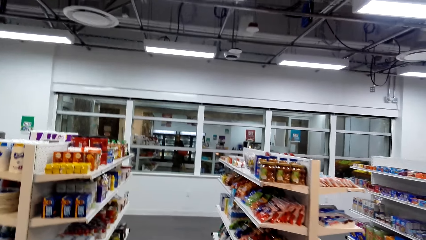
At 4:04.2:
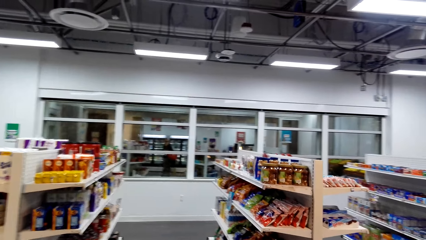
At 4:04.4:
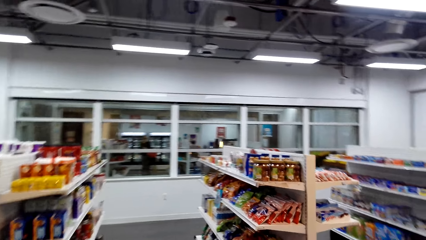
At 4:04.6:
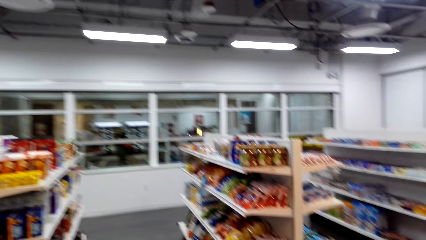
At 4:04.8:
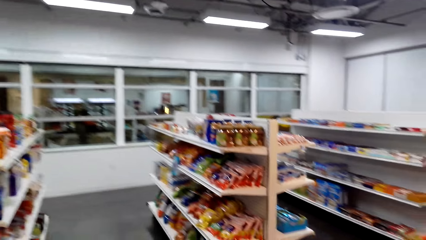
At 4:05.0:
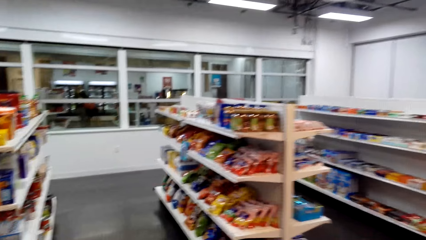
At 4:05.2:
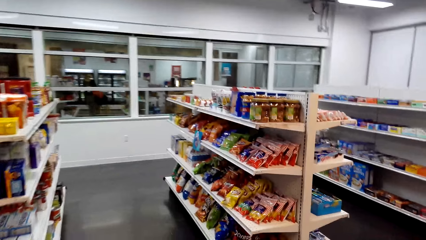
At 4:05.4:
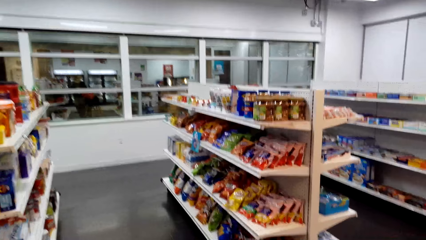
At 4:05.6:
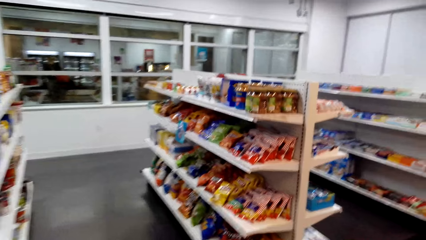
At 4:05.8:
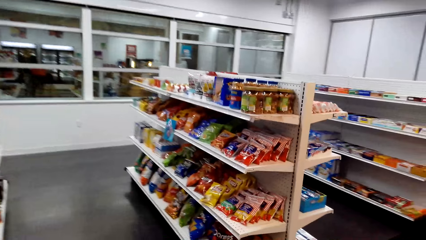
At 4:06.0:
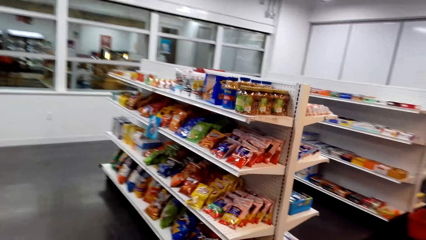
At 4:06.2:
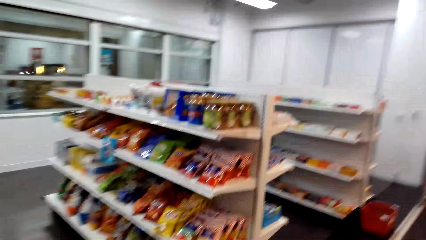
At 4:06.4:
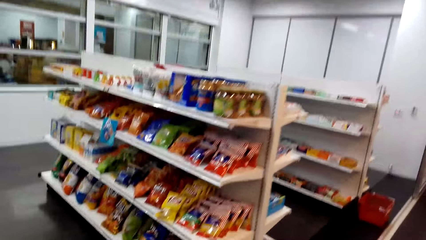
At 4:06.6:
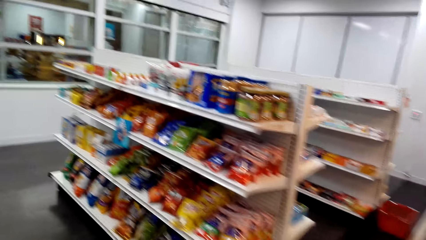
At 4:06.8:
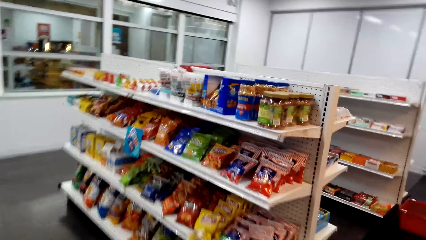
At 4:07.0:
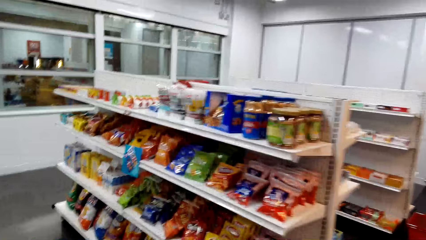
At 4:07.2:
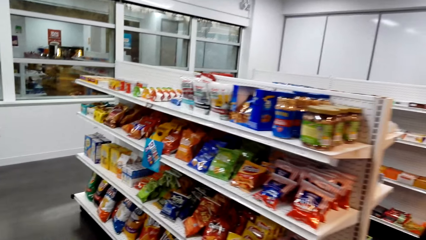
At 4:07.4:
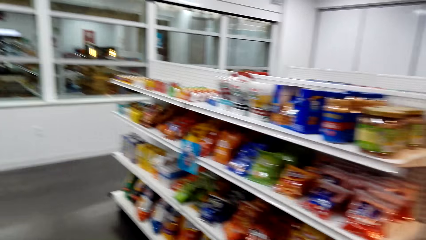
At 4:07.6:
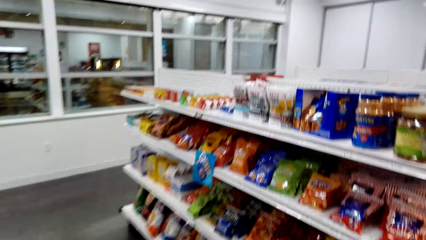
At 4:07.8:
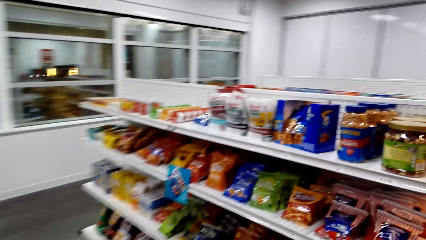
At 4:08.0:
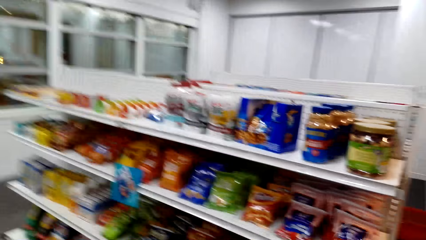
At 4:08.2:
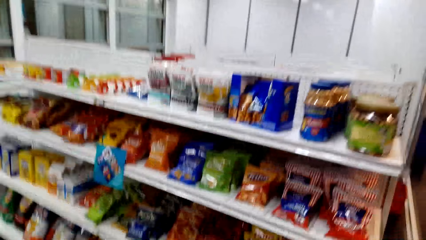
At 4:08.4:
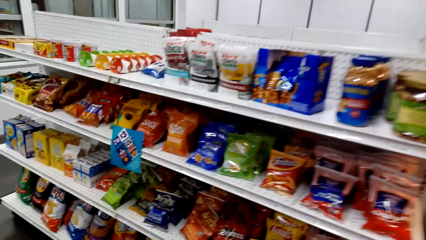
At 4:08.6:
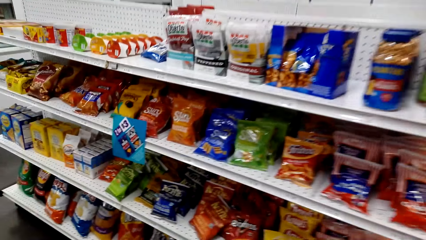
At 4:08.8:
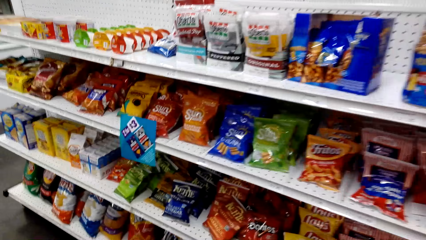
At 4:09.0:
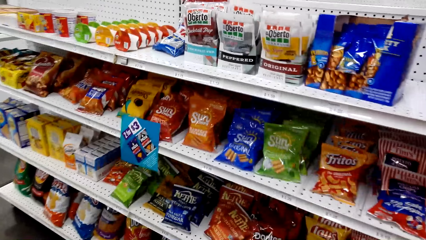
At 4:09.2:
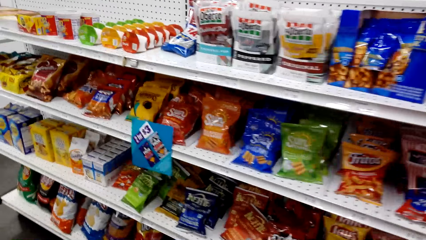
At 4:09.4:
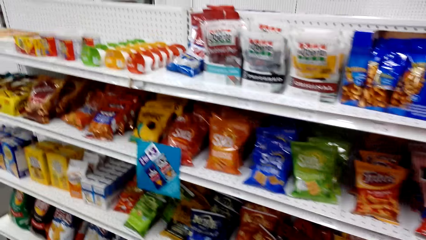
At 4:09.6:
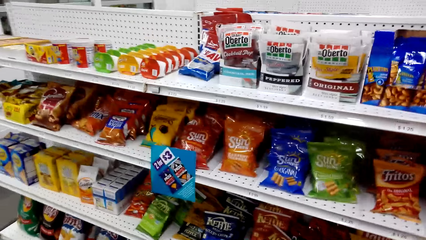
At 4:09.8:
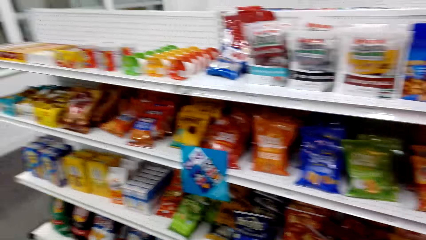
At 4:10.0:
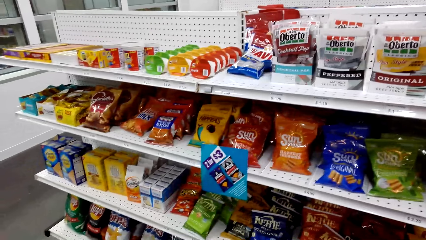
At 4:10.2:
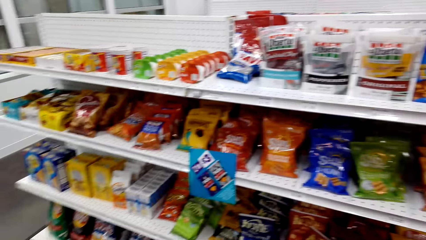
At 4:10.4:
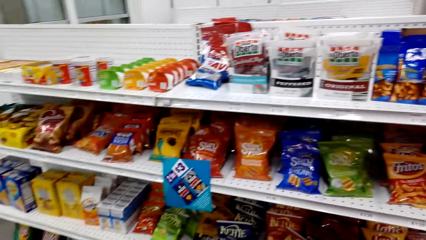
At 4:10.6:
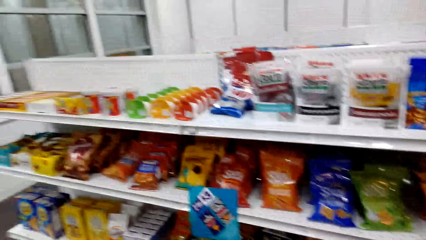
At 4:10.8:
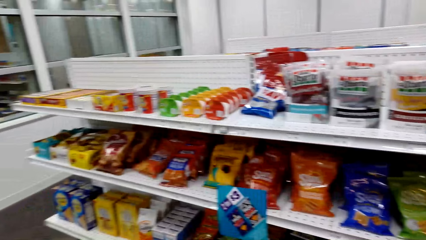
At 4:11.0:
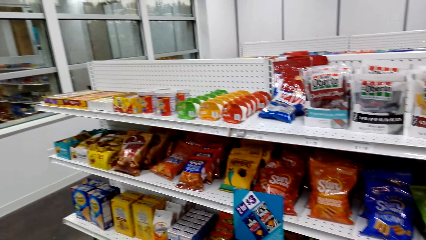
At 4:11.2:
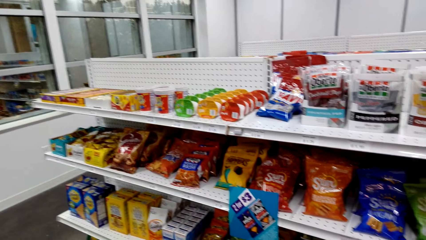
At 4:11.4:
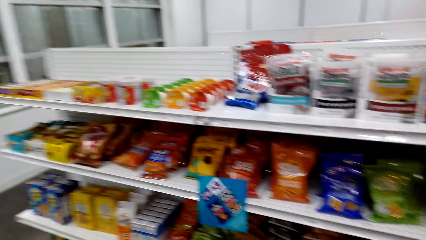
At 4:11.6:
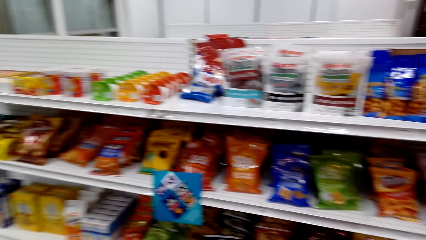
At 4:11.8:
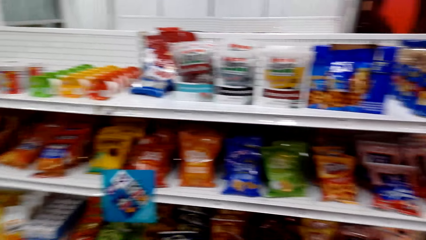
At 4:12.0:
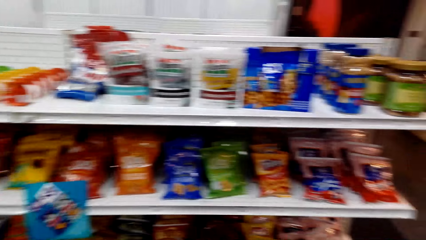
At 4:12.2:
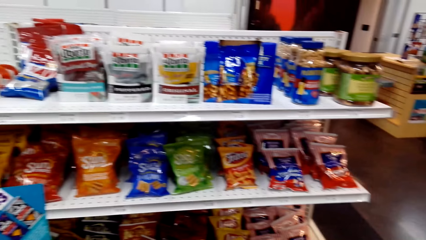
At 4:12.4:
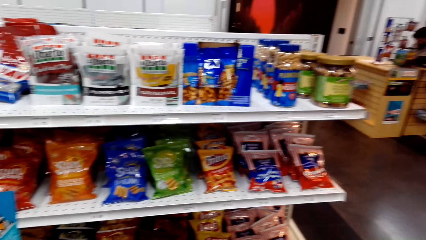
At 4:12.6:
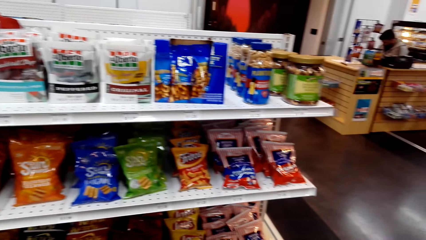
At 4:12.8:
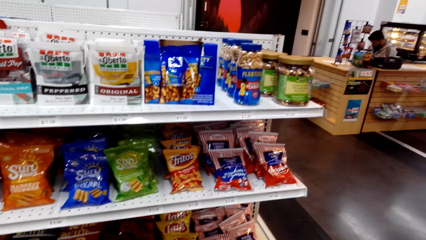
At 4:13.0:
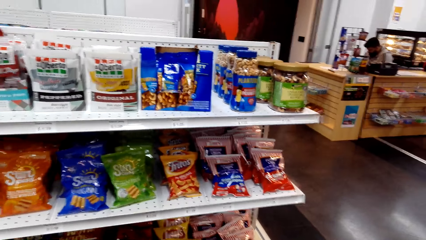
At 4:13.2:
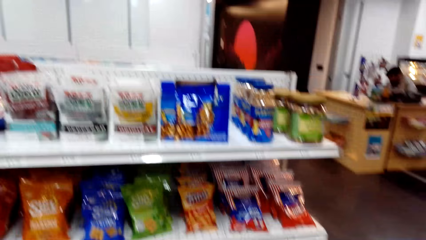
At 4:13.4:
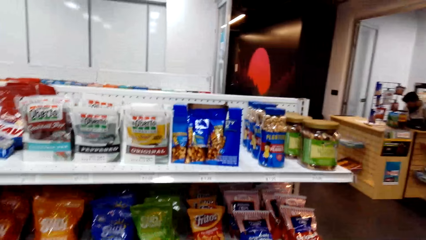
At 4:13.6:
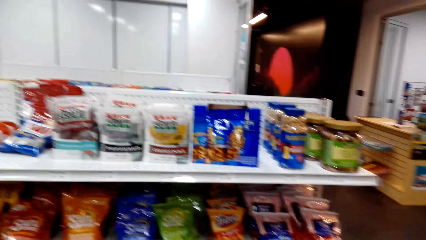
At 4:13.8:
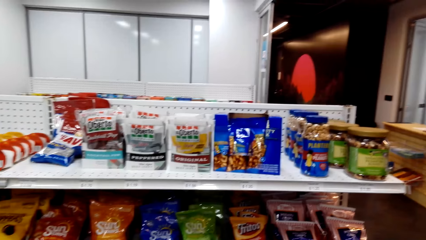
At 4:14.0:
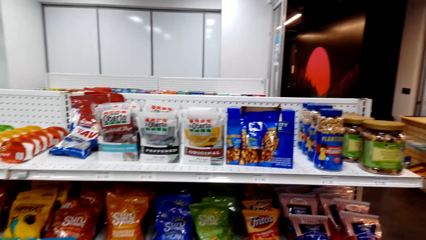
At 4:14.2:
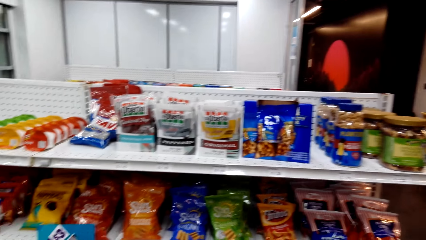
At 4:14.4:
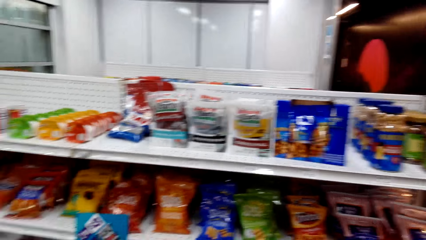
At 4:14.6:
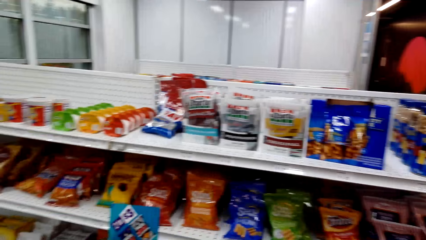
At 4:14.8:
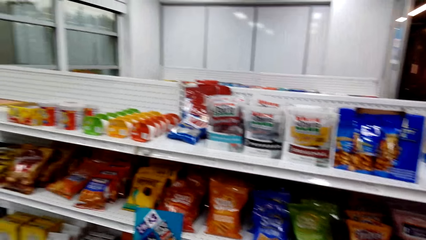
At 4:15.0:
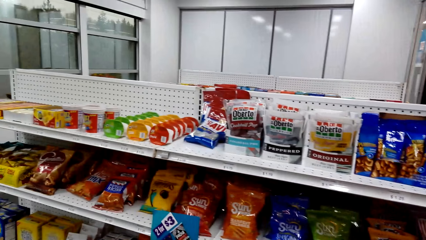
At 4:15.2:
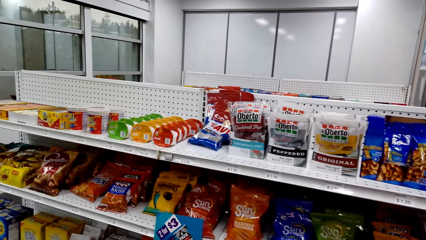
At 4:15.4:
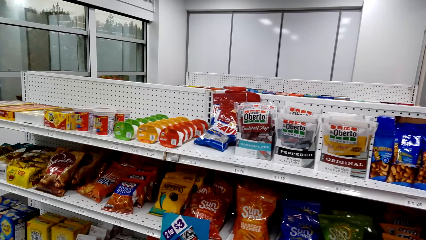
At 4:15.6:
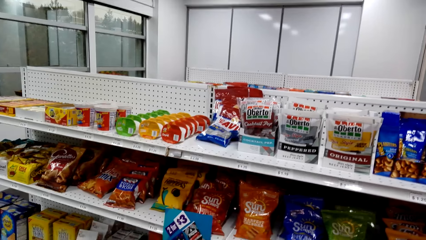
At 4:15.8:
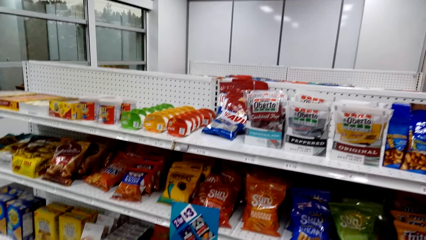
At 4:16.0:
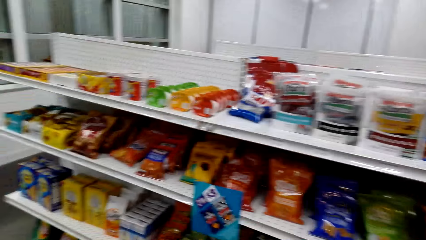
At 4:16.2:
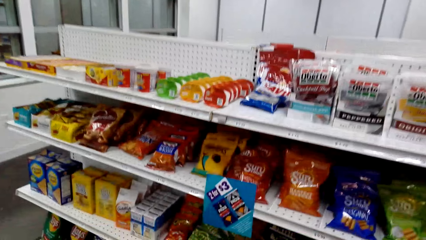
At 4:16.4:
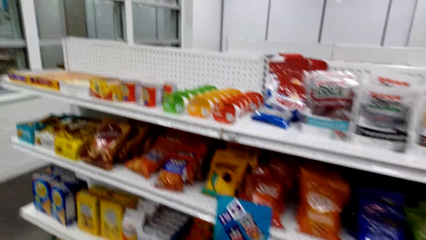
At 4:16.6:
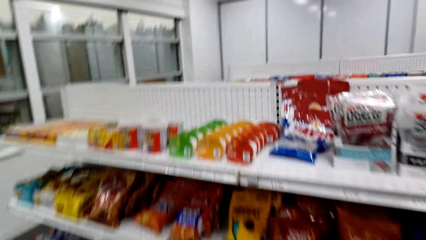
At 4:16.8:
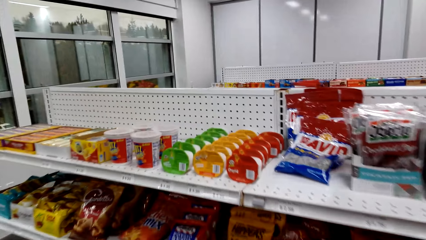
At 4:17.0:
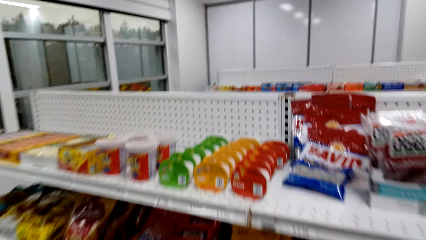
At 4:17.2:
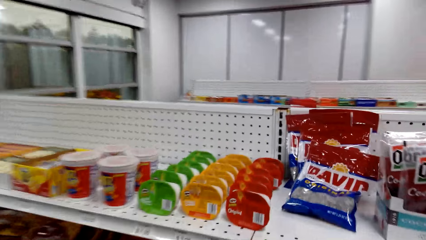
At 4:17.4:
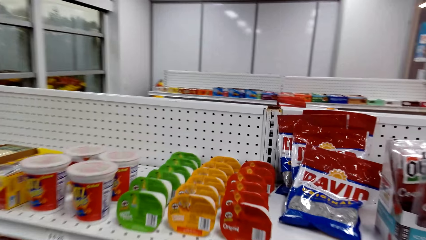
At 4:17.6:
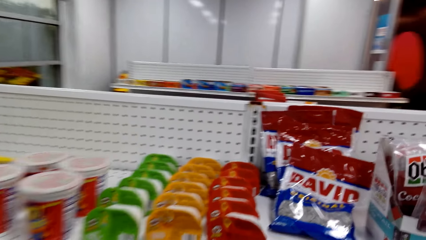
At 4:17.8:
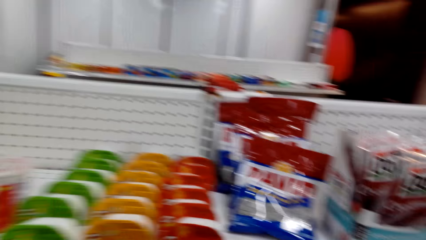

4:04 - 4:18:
The camera wearer walks and talks to the woman. They look at the items on the shelf. They look at the items on the shelf again. They stop walking and talk to the woman. They look at the items on the shelf. They walk and talk to the woman.

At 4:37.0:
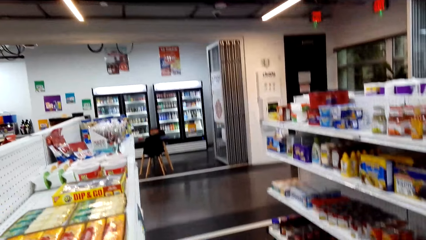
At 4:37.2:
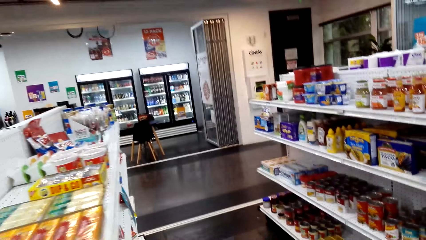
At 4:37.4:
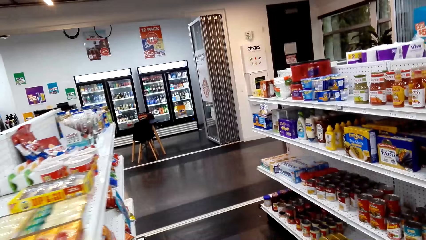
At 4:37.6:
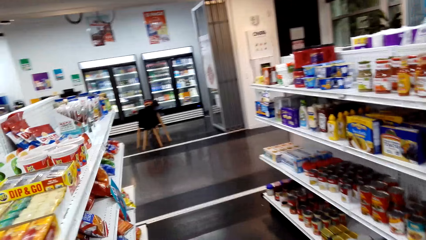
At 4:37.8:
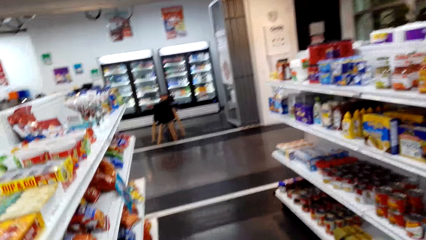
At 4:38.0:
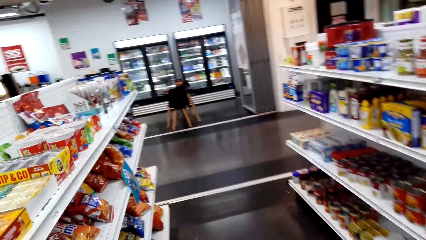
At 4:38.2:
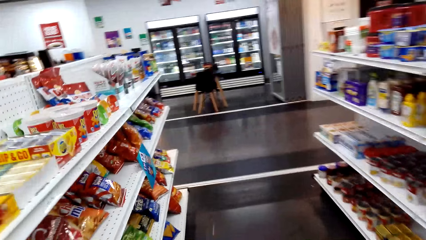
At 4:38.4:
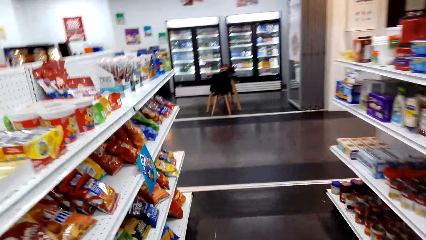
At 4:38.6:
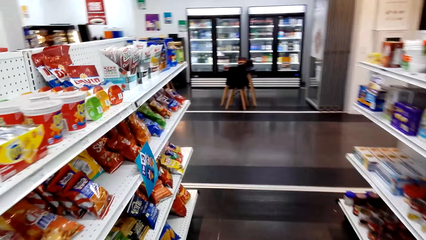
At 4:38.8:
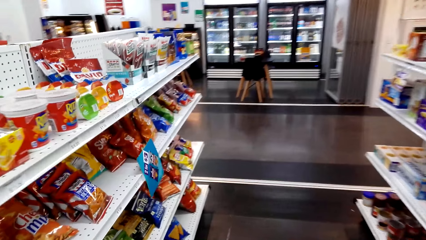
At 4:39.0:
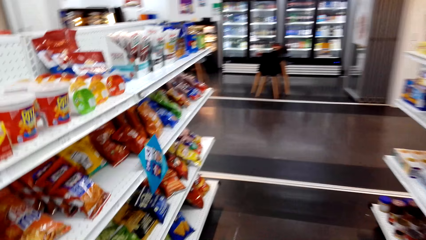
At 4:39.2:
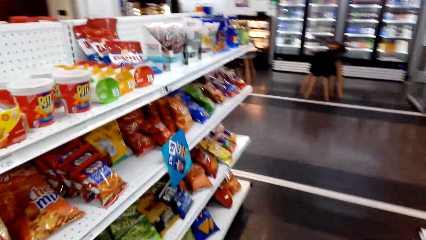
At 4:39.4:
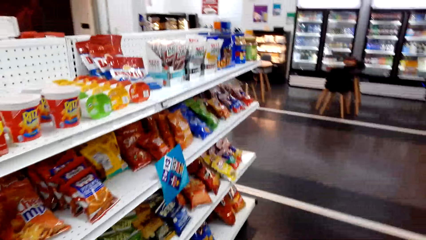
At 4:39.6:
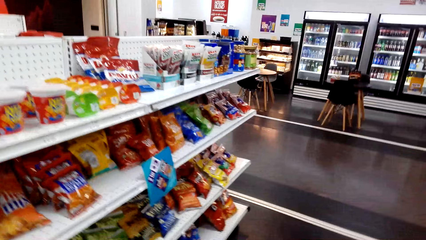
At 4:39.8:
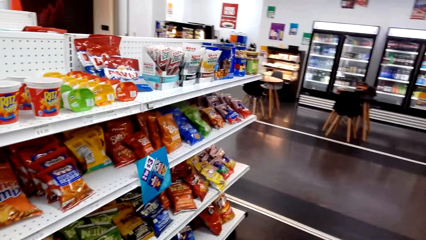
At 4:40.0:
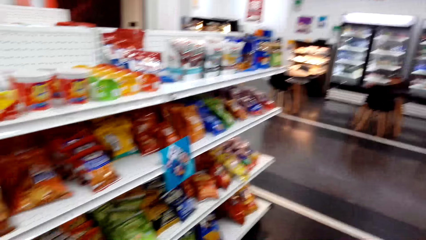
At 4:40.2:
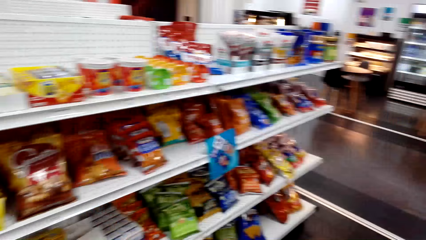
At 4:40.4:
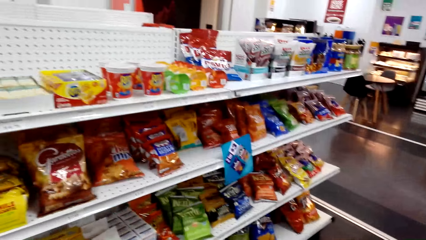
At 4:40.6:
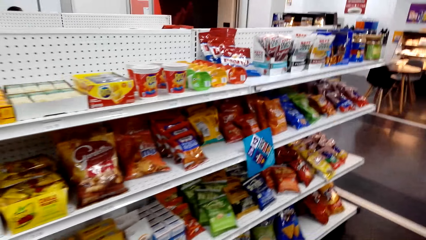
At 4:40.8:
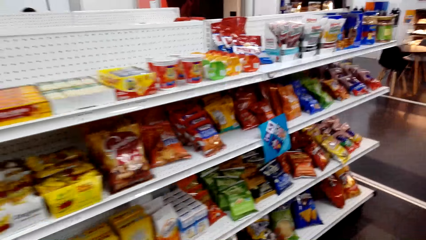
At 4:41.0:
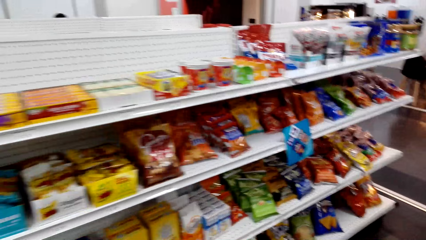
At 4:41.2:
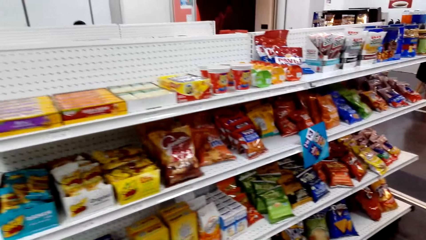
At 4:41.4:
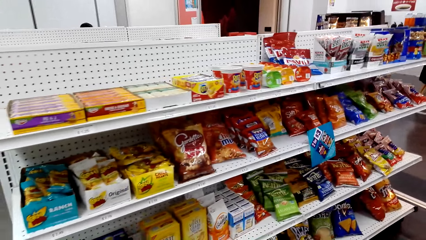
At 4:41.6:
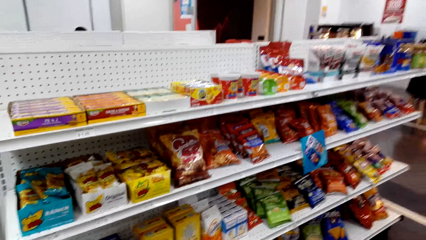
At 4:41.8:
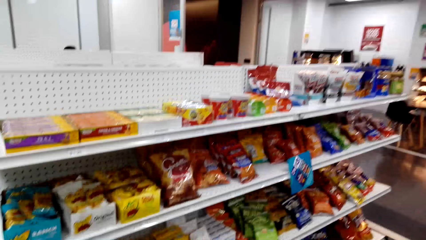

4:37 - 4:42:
The camera wearer walks. They look at the items on the shelf, stop walking and sing.
